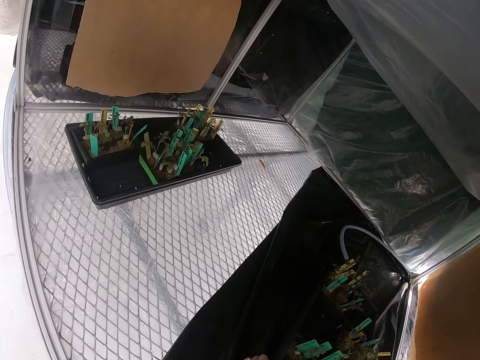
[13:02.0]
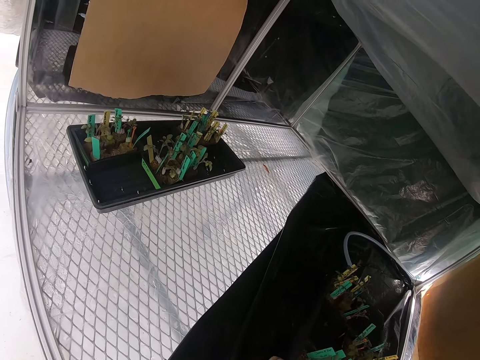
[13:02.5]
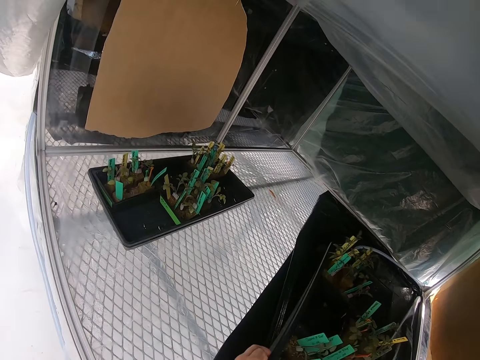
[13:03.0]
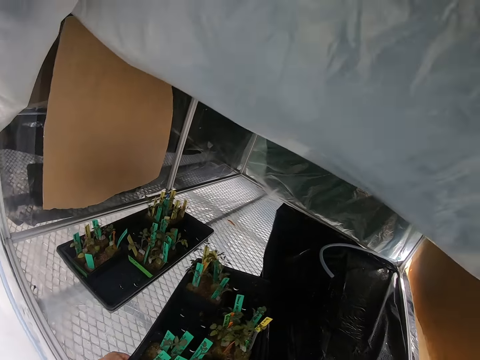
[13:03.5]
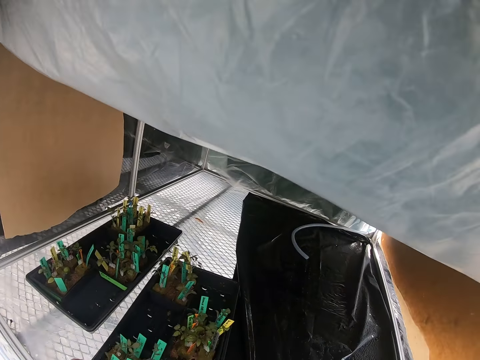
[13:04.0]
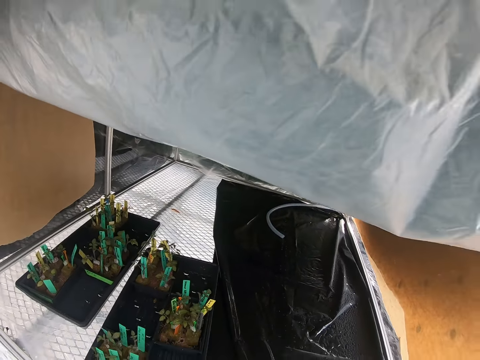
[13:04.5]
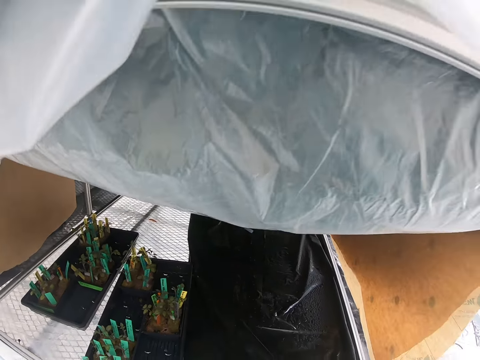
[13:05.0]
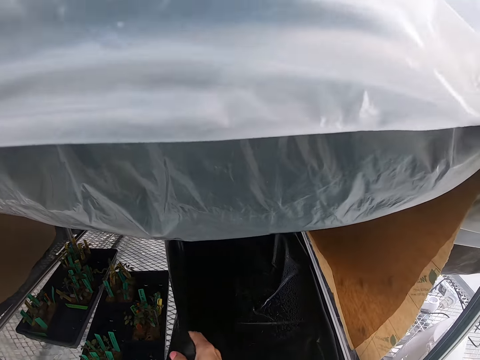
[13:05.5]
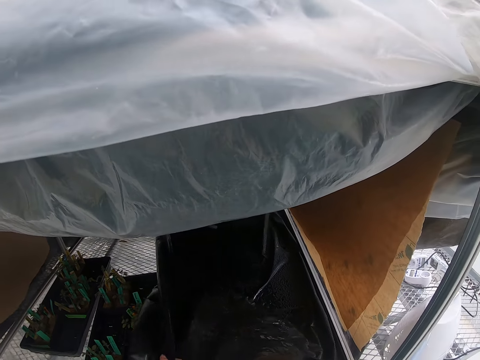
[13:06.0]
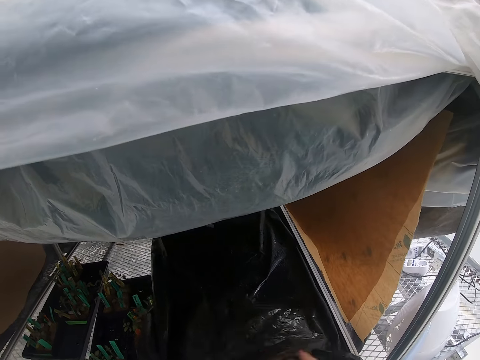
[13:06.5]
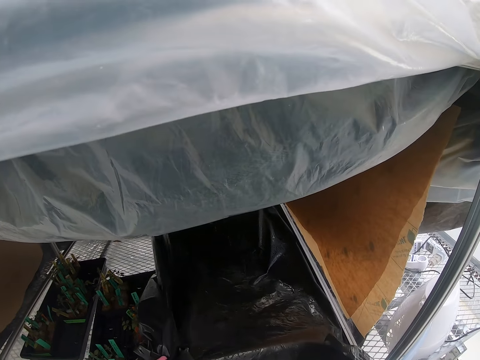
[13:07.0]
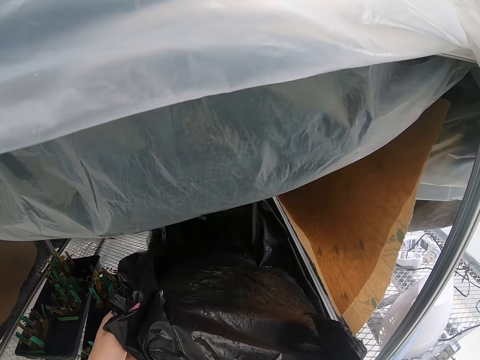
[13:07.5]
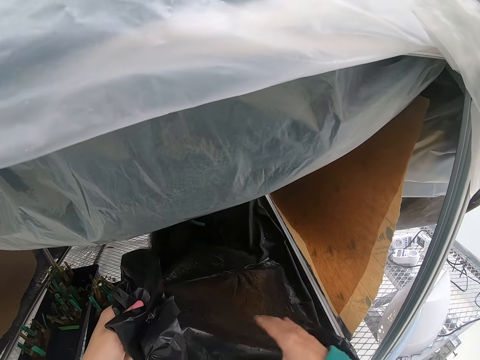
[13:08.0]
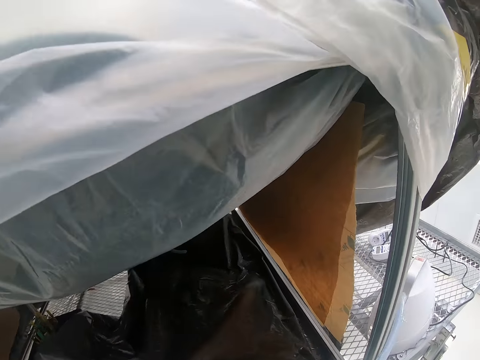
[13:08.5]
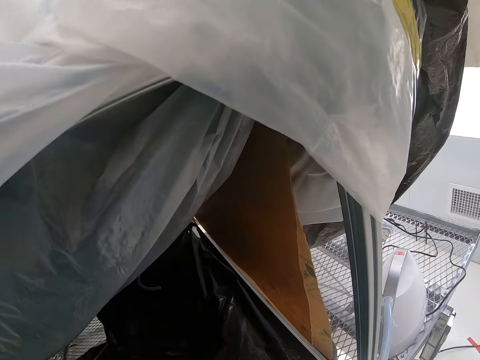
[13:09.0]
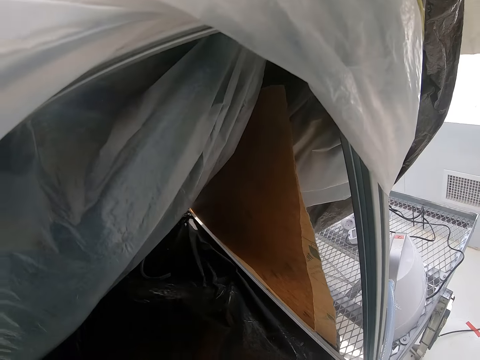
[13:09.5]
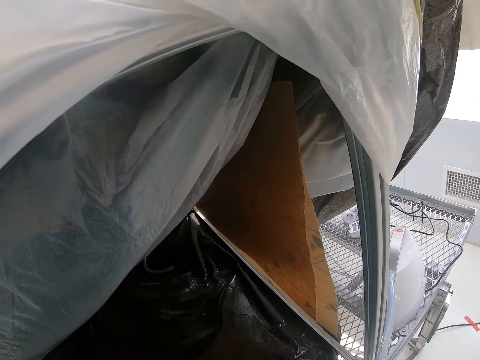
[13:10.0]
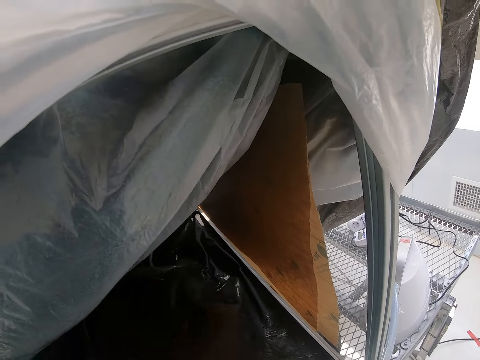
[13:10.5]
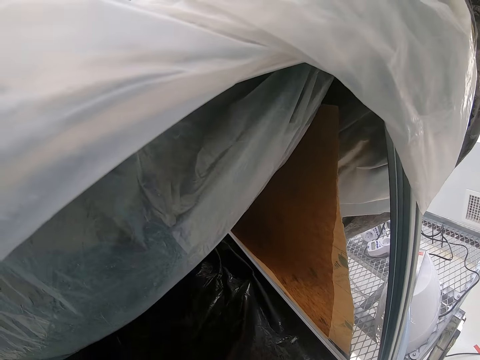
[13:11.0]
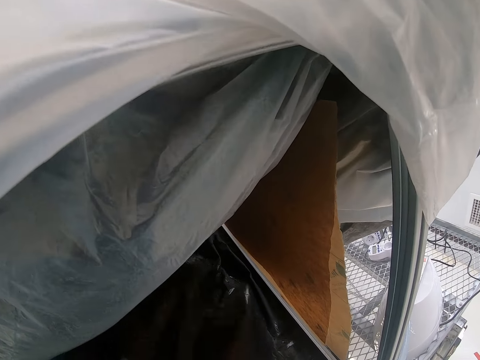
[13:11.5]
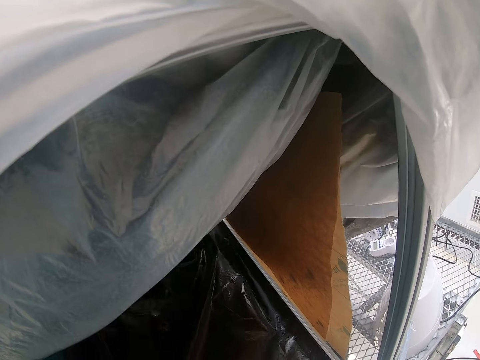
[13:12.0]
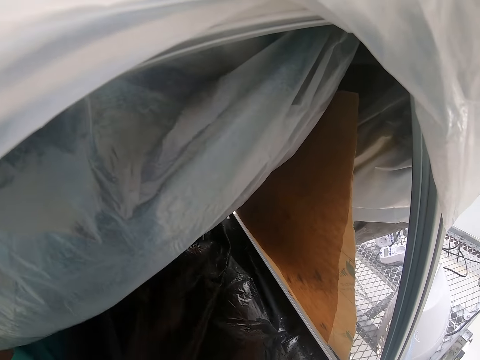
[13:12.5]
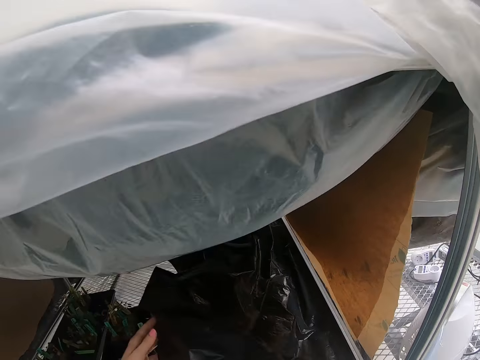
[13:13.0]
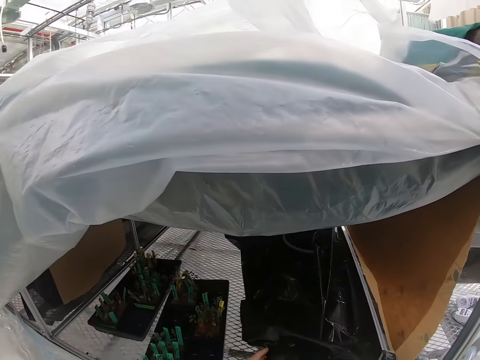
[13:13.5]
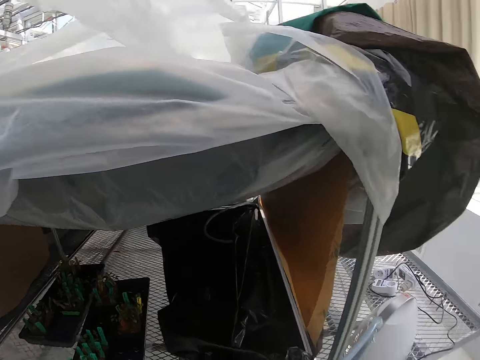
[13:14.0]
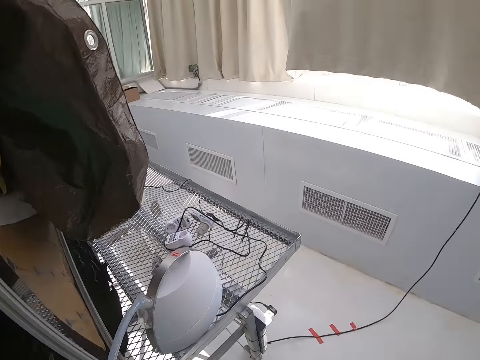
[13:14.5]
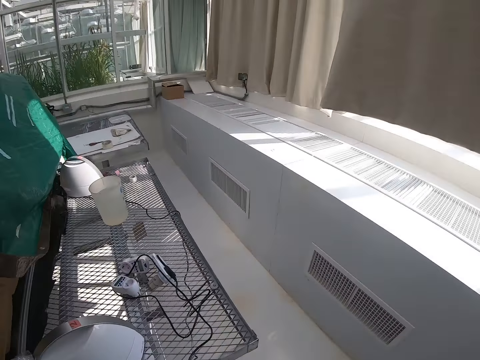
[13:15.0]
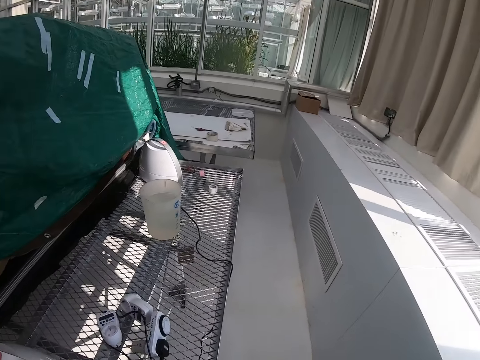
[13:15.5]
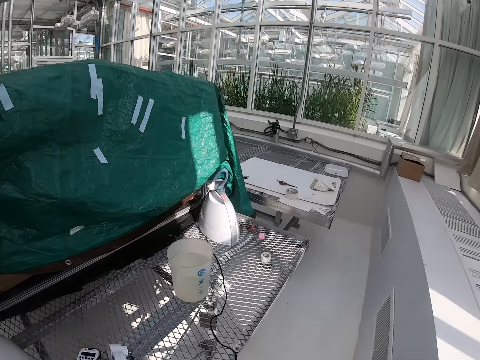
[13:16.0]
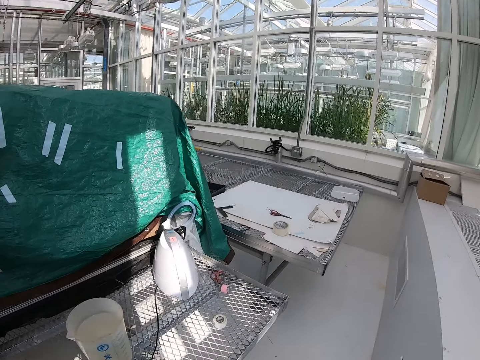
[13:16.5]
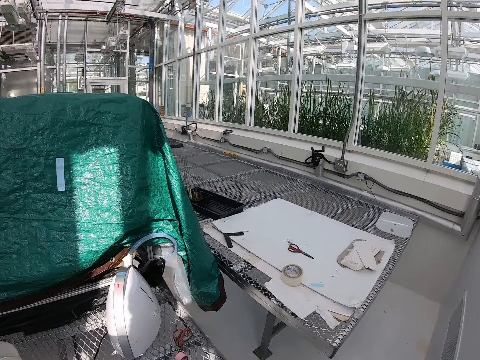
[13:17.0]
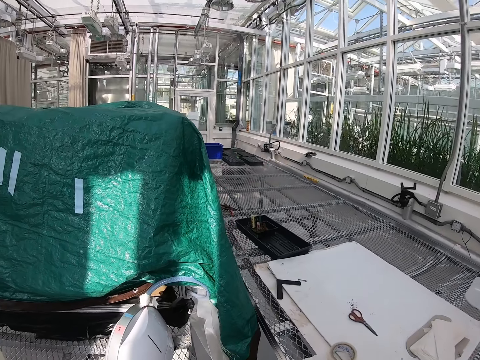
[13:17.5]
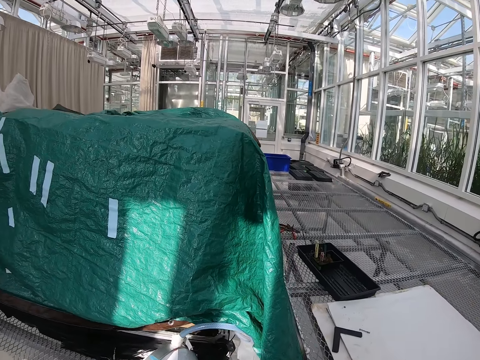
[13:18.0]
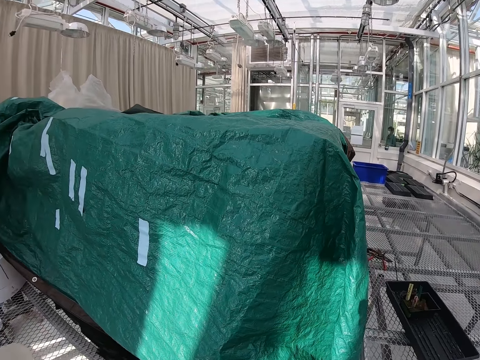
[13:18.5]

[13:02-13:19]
The camera wearer folds the plastic sheet. They move the plastic tray with plants. They lift a polythene paper. They move the plastic sheet. They walk in the room.

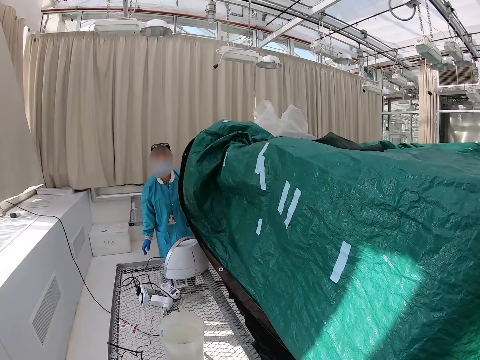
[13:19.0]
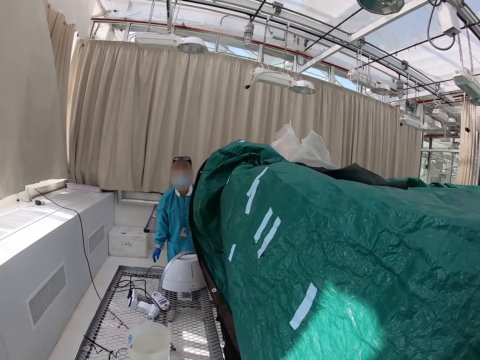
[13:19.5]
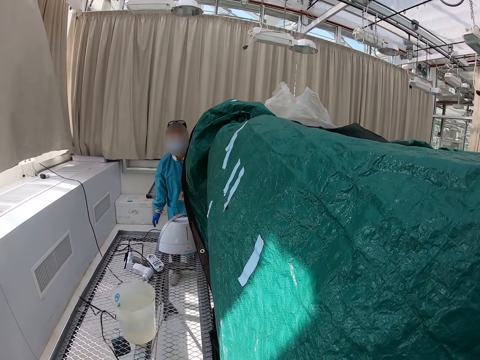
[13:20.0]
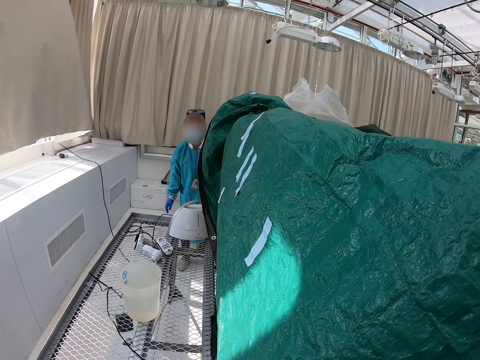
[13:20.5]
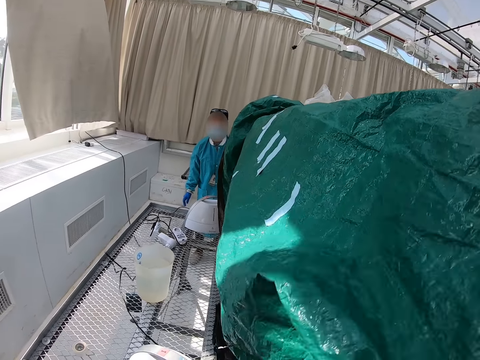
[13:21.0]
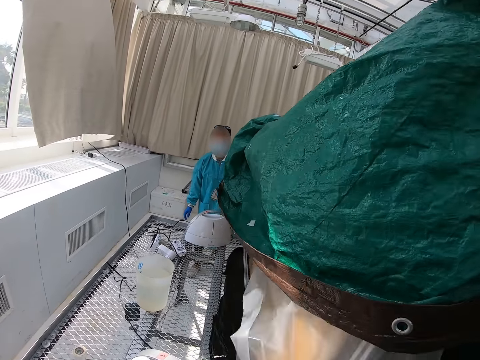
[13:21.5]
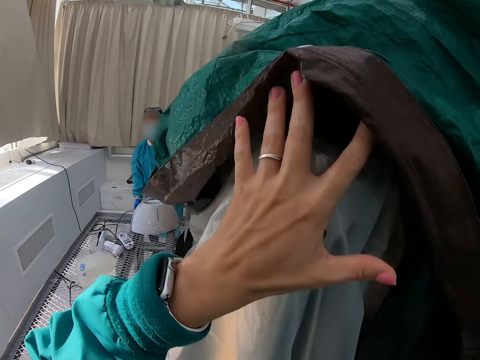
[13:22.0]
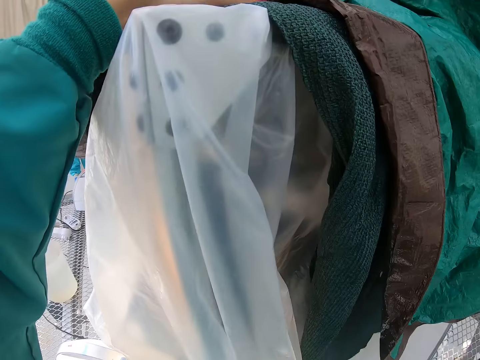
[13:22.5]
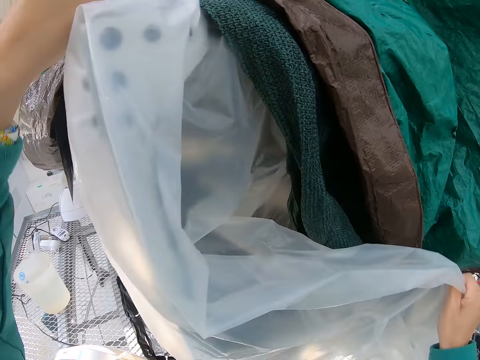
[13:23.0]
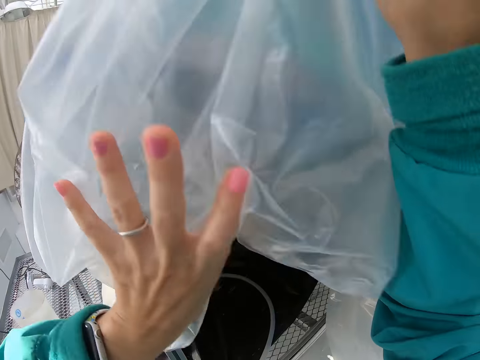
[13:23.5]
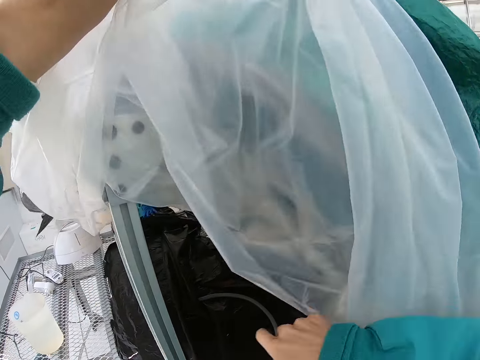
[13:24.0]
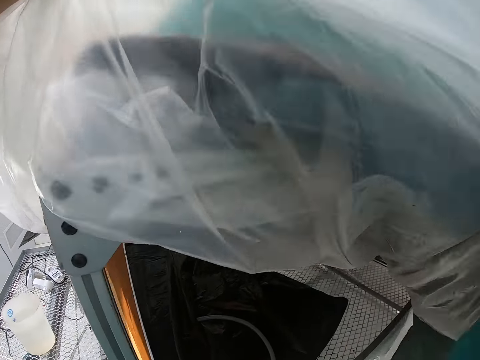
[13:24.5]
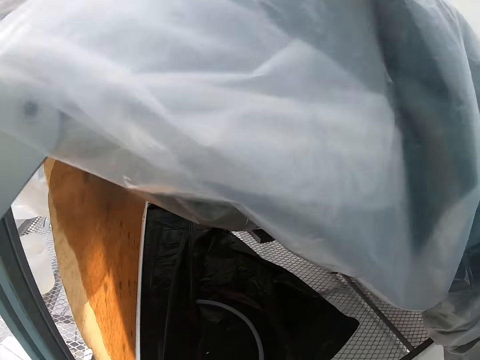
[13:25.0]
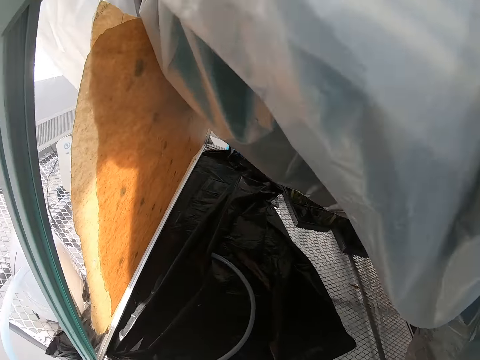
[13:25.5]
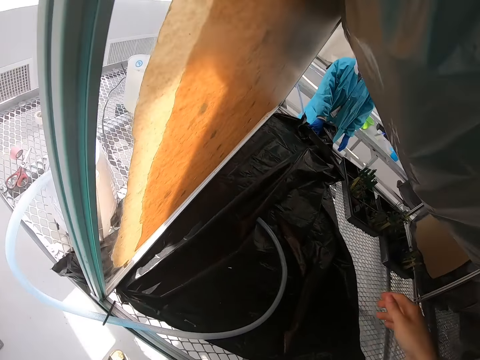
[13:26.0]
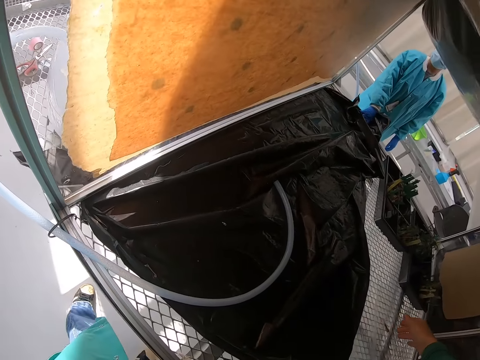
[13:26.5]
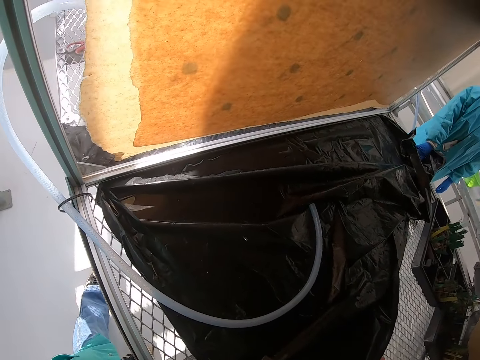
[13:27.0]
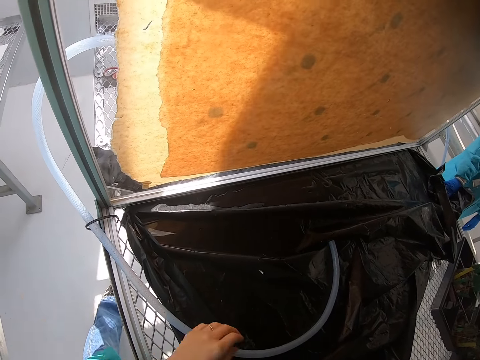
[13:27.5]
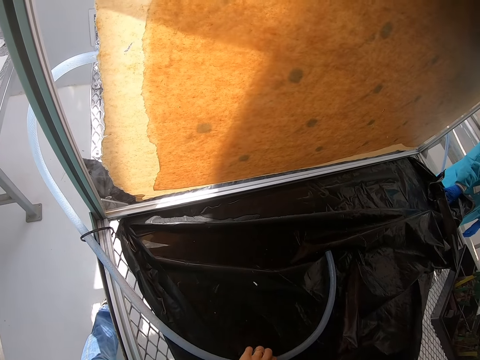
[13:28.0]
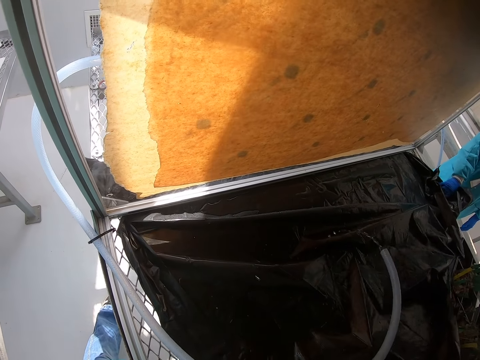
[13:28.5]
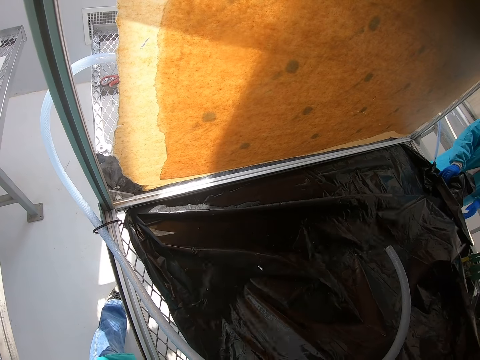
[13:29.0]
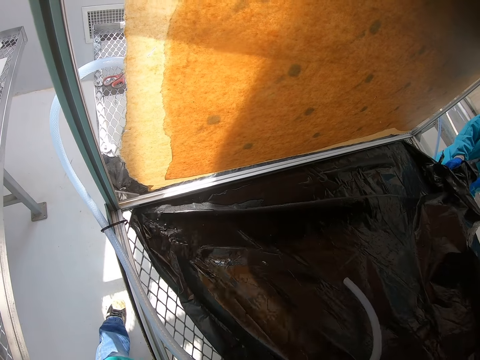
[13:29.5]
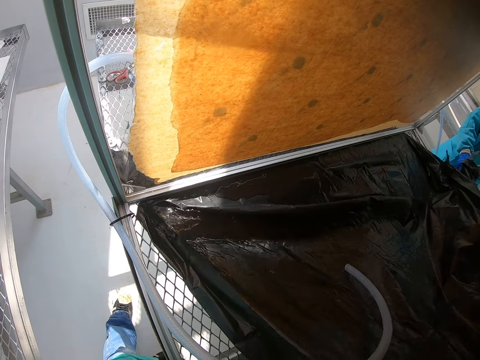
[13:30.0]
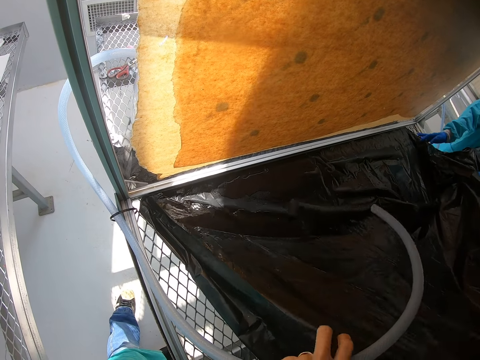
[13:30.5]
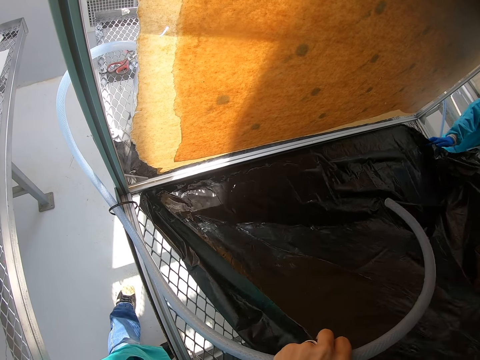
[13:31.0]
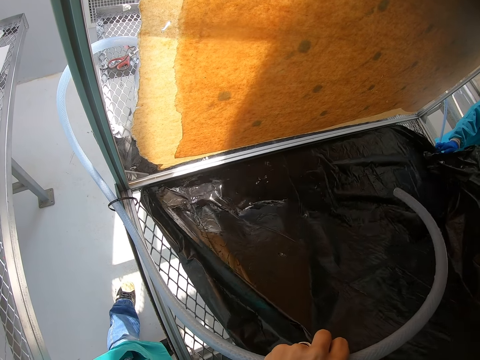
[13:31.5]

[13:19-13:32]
The camera wearer lifts a green tent cloth. They lift a polythene paper. They lift the polythene paper with a lady. They lift a hose pipe.
